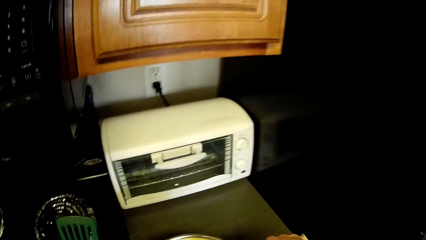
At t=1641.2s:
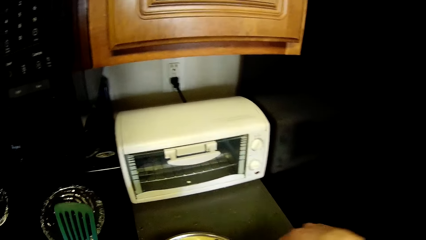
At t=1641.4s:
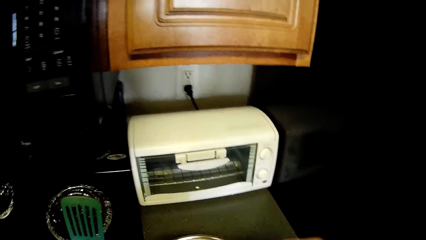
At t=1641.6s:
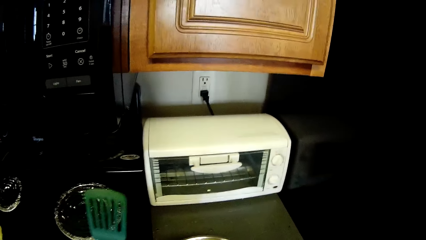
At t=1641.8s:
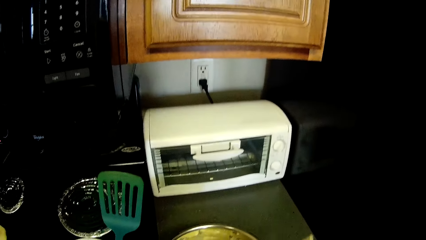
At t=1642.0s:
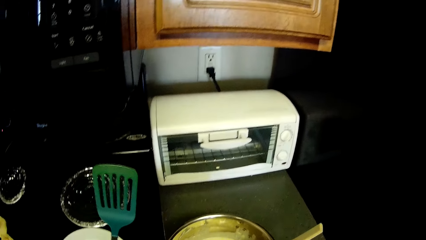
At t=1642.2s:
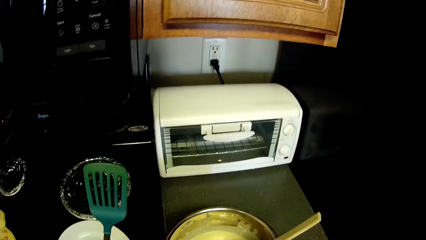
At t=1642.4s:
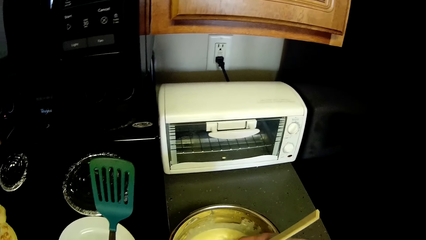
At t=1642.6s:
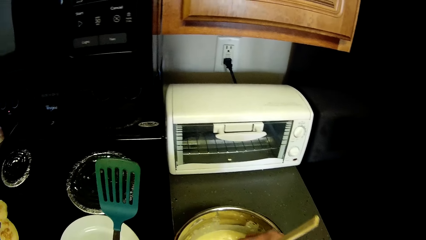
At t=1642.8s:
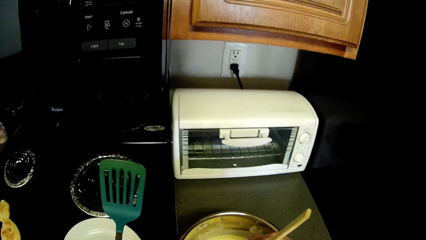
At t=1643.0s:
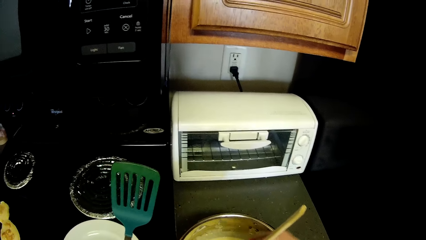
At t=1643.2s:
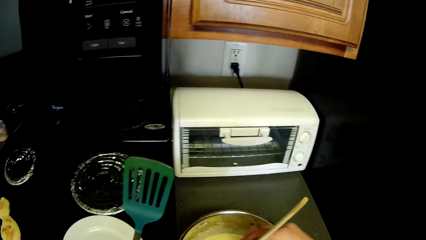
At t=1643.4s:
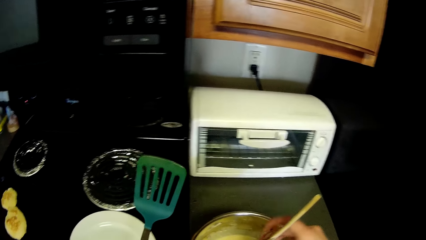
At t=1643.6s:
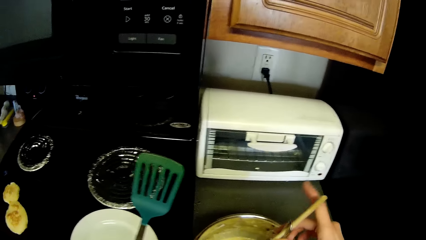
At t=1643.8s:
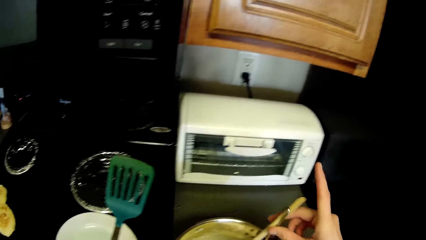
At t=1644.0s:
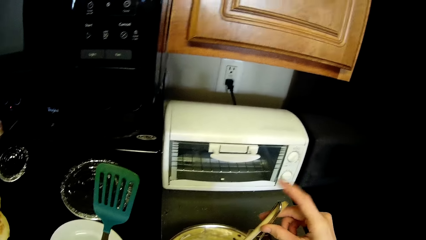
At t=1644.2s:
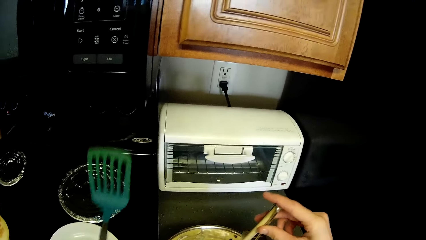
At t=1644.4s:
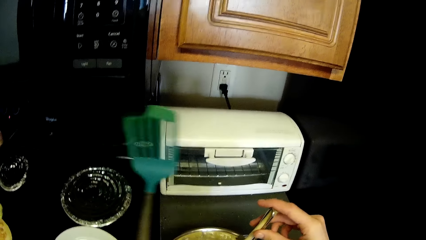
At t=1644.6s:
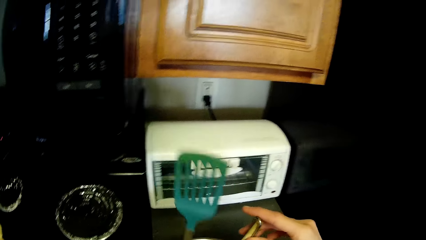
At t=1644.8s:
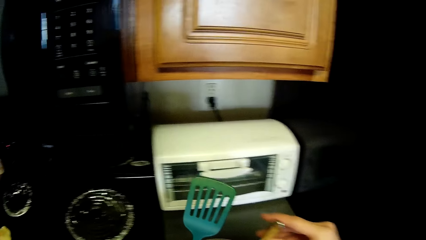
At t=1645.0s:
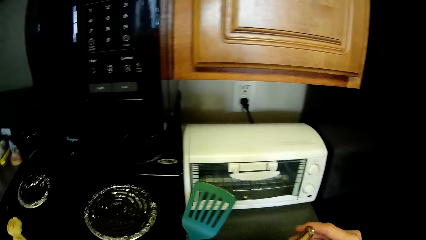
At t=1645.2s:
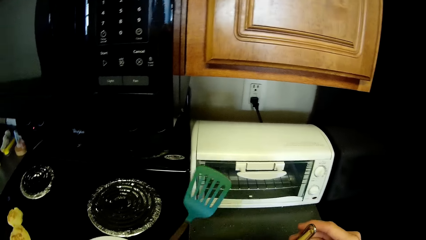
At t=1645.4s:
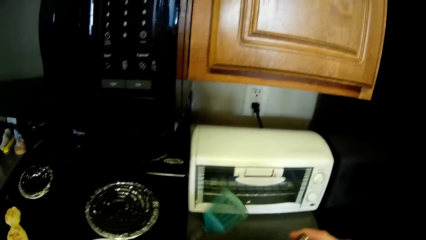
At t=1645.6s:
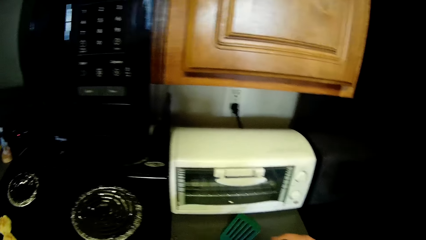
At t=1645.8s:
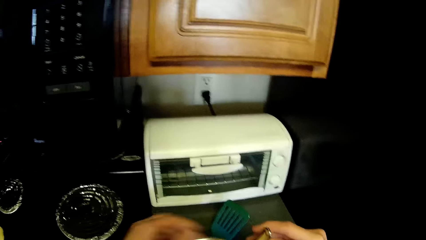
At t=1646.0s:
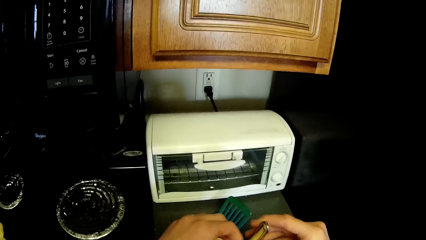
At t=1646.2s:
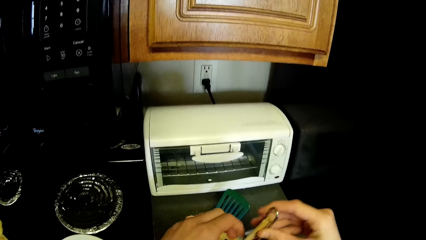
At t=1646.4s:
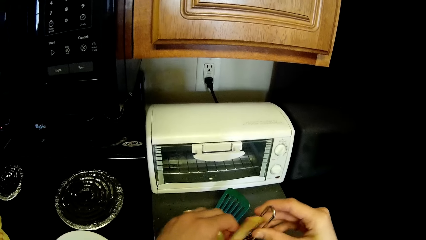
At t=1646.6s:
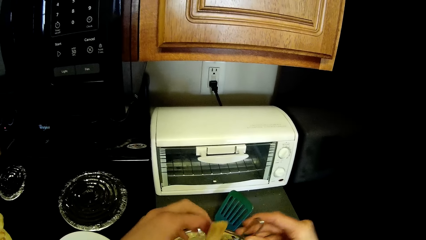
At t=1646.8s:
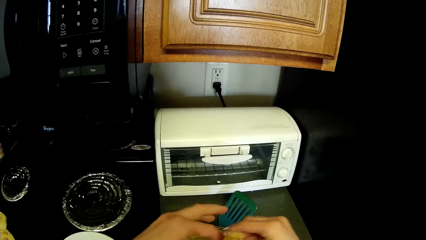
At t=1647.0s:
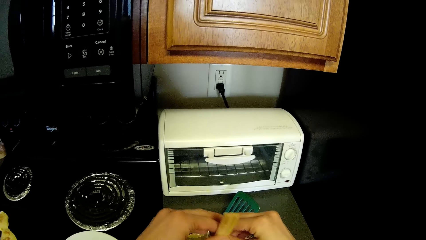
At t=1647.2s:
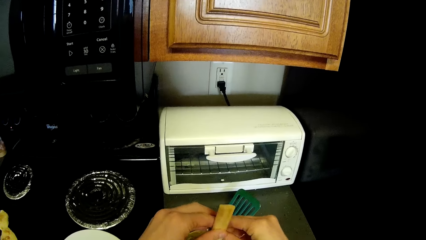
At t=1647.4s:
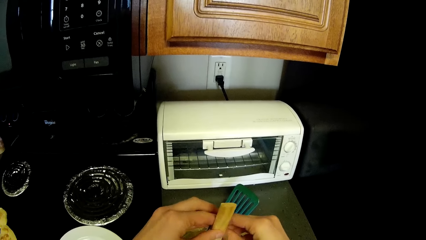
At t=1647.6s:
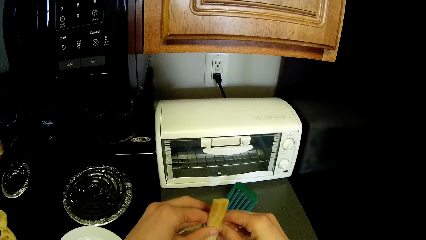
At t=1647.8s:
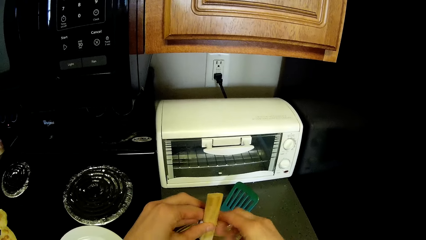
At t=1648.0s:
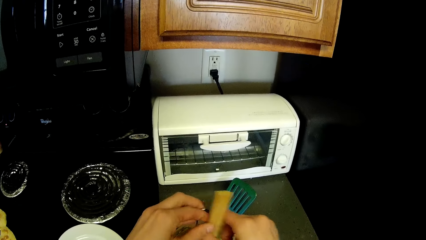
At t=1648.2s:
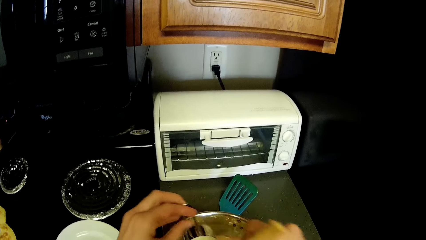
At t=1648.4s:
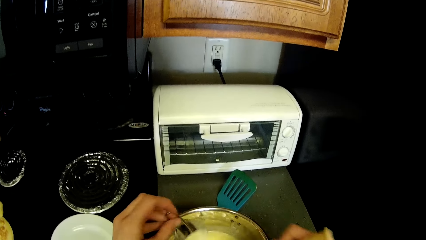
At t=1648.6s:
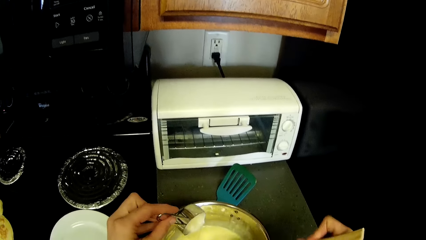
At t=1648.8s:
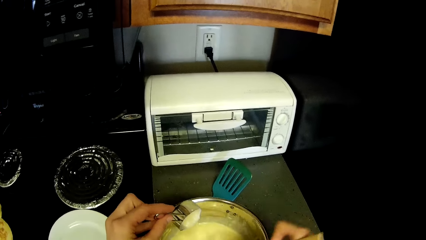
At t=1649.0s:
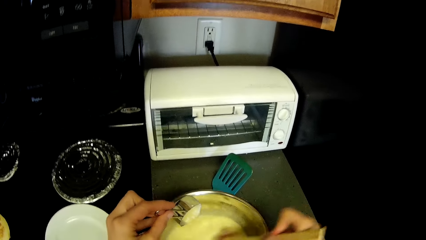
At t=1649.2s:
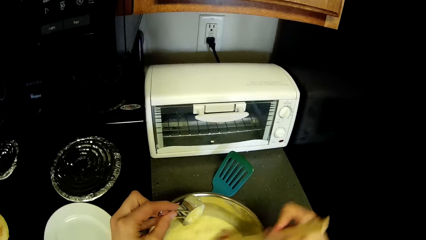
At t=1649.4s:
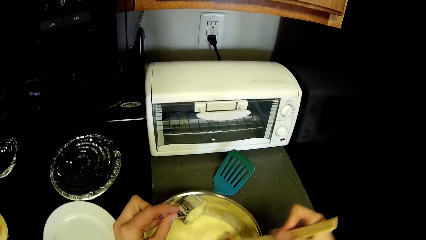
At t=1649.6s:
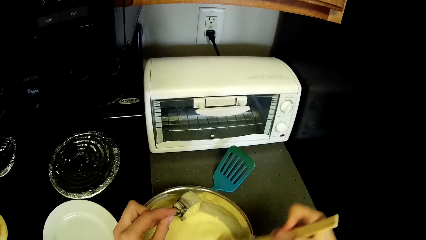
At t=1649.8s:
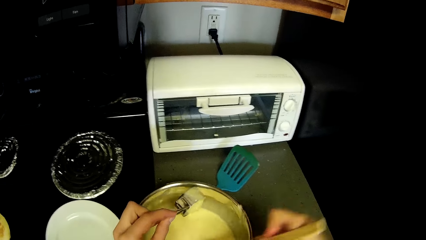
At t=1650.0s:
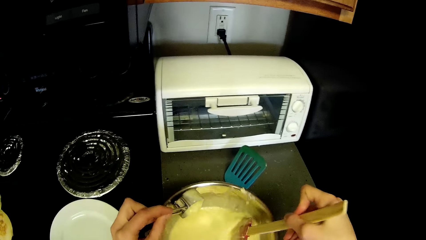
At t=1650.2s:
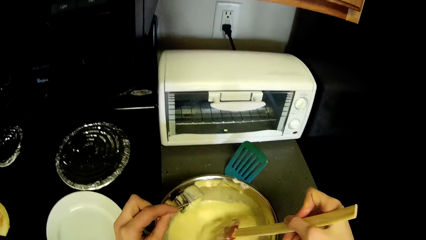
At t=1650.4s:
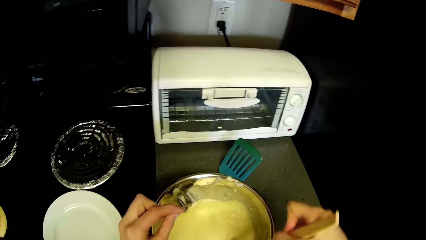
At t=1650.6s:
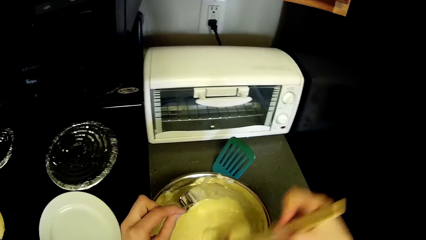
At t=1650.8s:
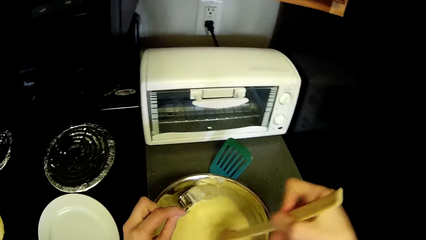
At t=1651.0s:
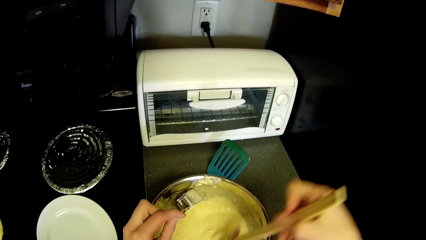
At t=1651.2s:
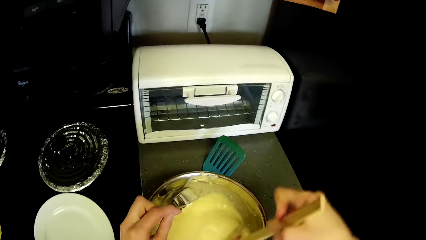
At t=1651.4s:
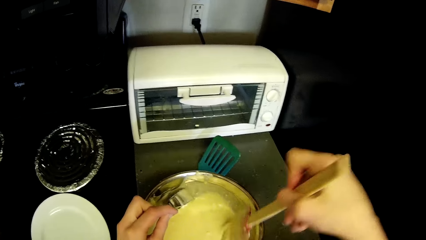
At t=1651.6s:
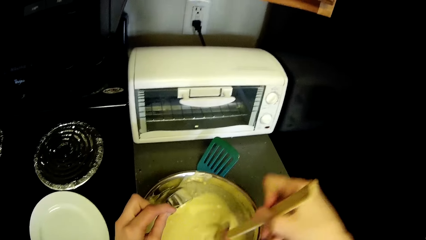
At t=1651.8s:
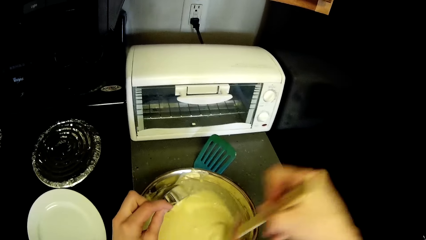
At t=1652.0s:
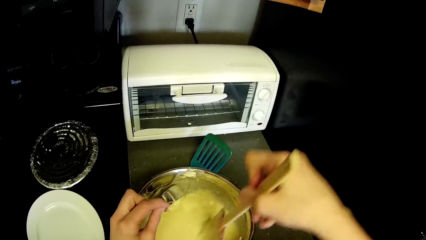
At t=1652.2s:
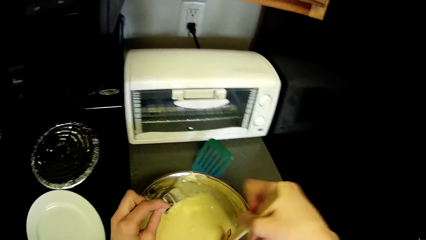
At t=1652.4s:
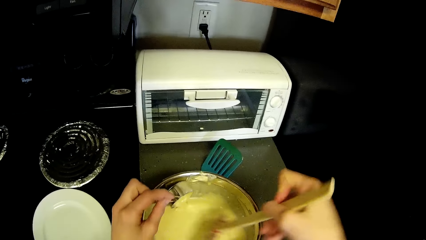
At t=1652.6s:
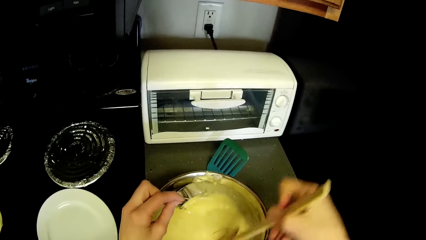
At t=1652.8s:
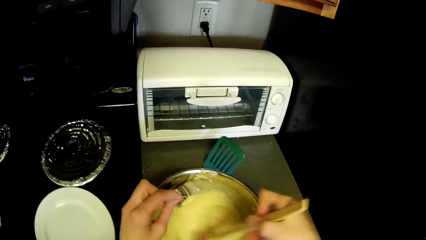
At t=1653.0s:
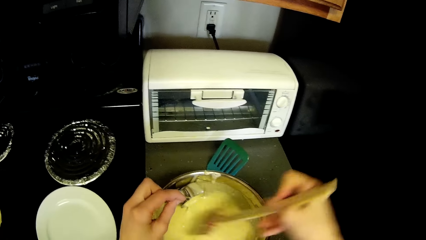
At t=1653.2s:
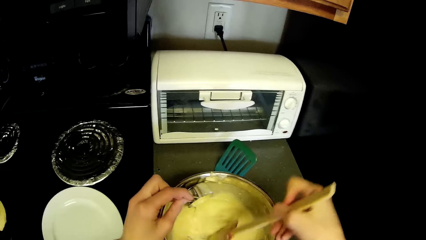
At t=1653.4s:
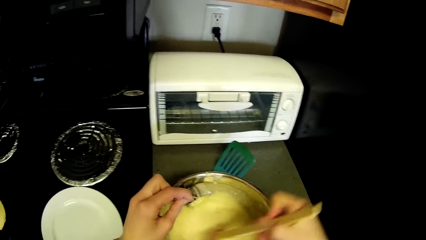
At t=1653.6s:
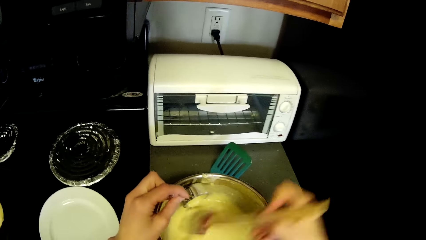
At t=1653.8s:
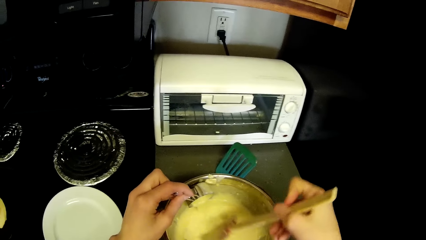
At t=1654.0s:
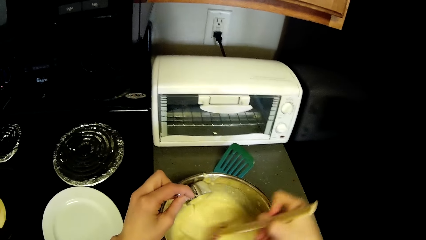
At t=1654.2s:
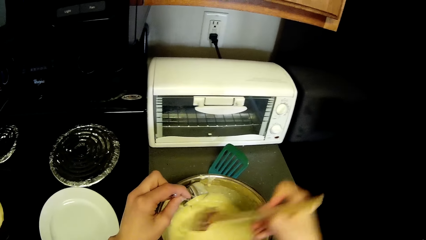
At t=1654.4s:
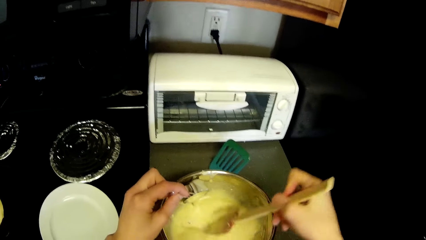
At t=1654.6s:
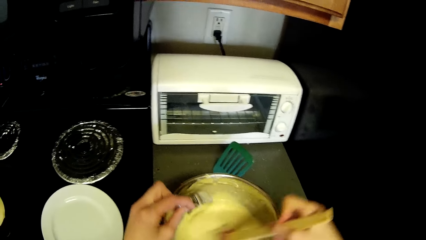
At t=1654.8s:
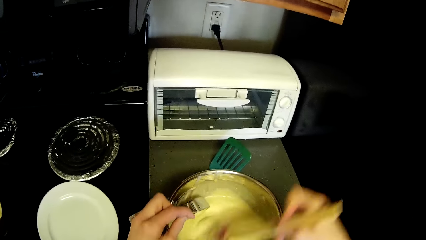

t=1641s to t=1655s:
The camera wearer holds the wooden spatula in the stainless bowl. They take the spoon. They remove the handle of a measuring cup from the wooden spatula. They separate the wooden spatula from the measuring cup. They mix the pancake mix with the wooden spatula in the stainless bowl.

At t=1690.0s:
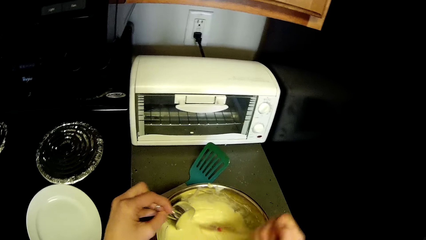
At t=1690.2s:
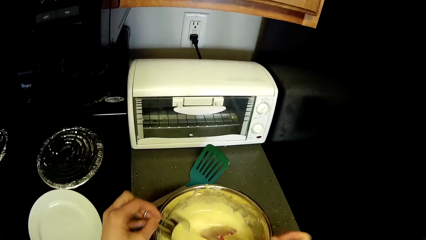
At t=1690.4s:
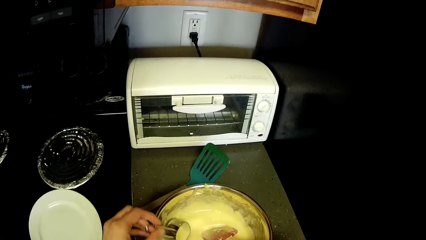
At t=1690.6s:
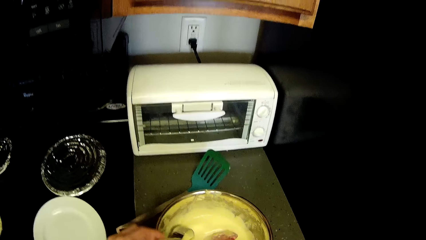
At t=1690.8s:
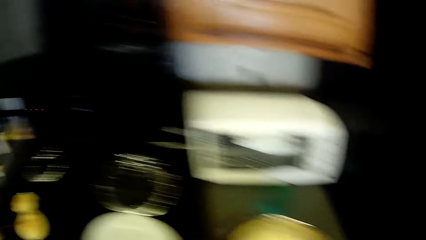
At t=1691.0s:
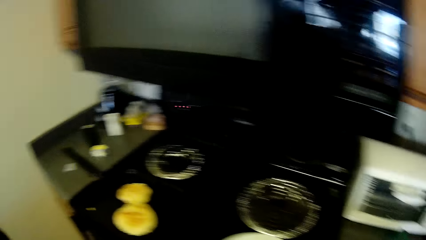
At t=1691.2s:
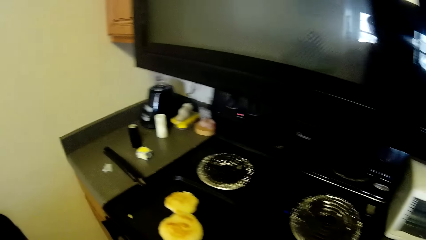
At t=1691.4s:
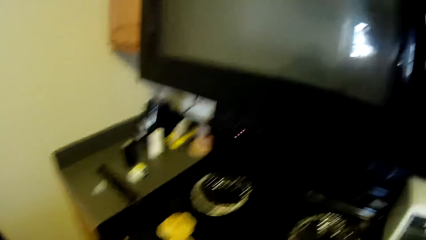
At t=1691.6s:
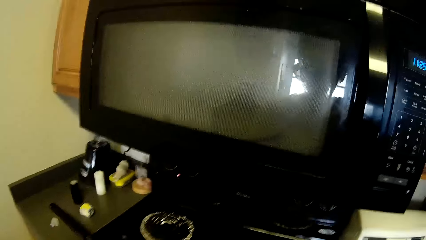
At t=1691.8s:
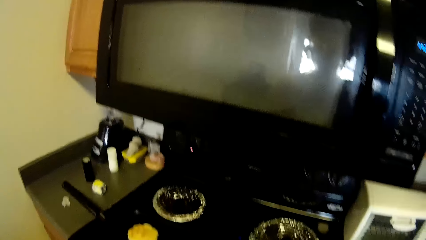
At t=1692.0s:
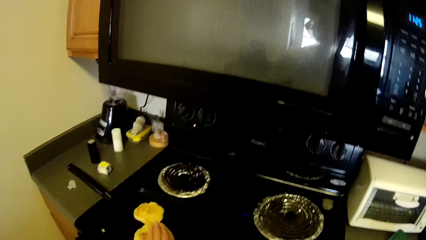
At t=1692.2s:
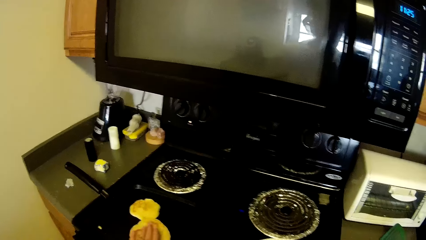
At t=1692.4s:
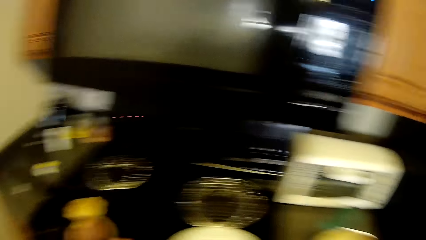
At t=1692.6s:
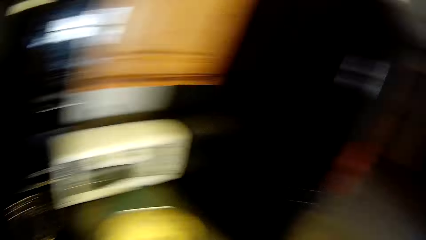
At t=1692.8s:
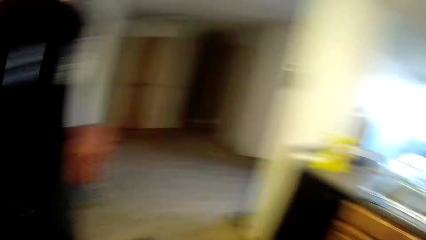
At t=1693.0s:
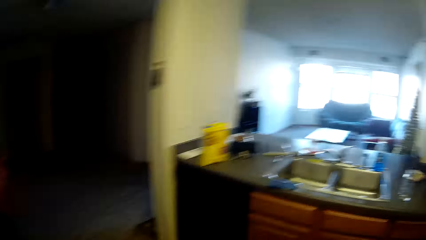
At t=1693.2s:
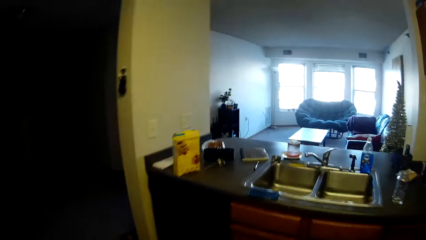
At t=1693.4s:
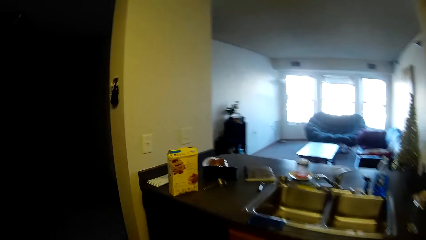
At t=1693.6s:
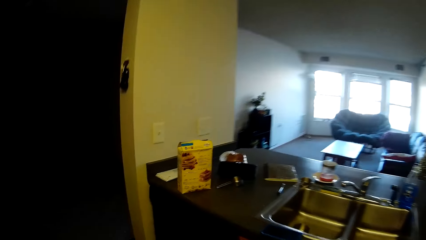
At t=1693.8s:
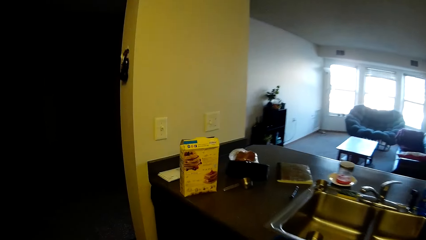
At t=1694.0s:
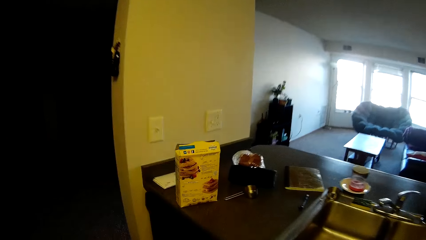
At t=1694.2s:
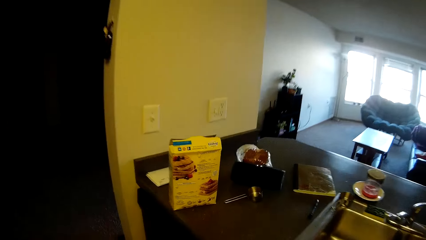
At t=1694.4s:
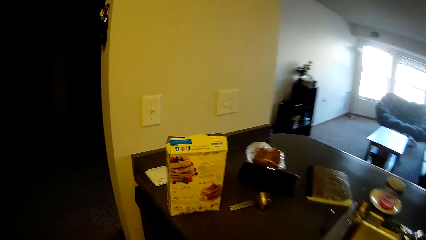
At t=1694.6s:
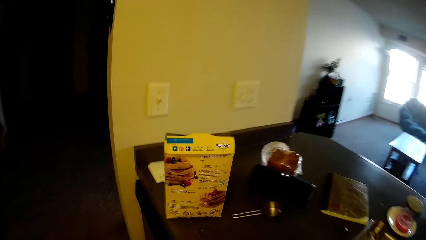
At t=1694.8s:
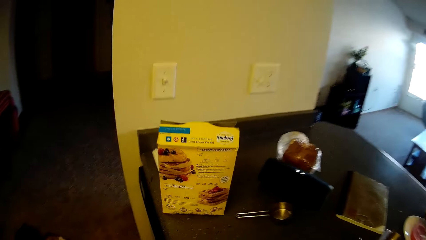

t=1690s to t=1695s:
The camera wearer looks towards the gas cooker. They walk towards the carton of pancake.
